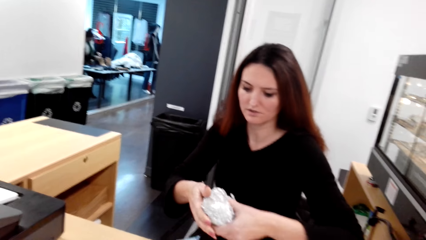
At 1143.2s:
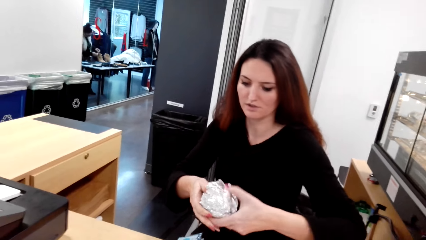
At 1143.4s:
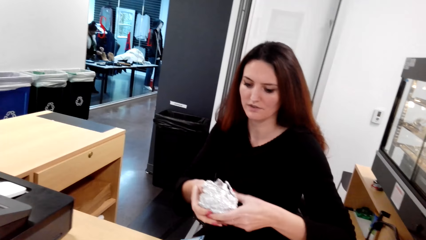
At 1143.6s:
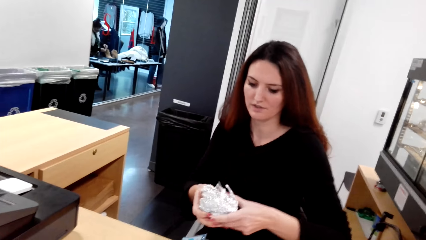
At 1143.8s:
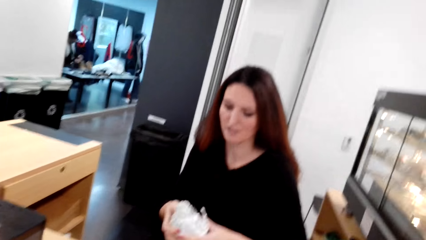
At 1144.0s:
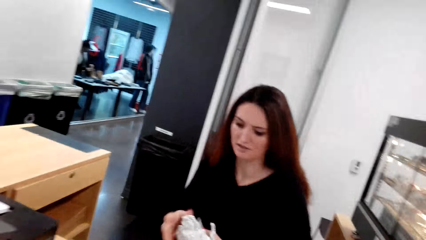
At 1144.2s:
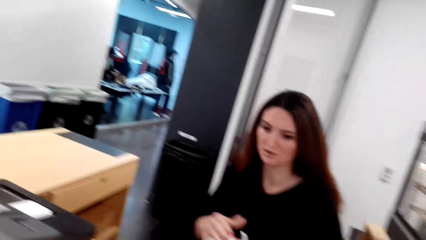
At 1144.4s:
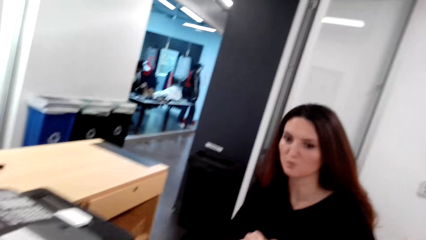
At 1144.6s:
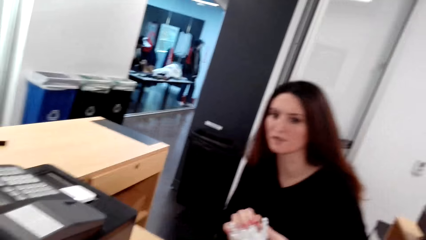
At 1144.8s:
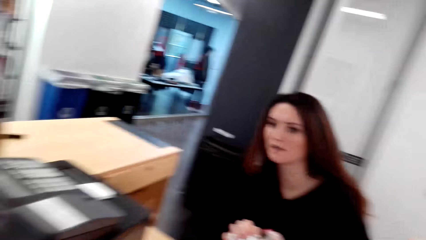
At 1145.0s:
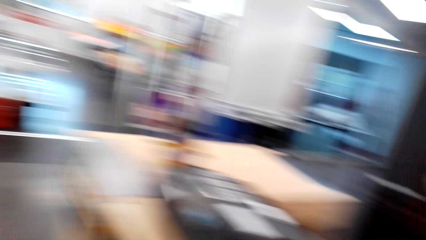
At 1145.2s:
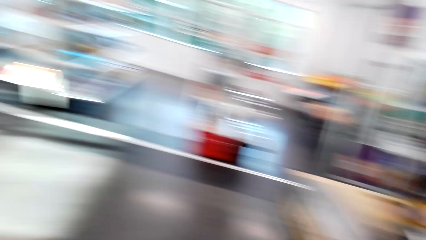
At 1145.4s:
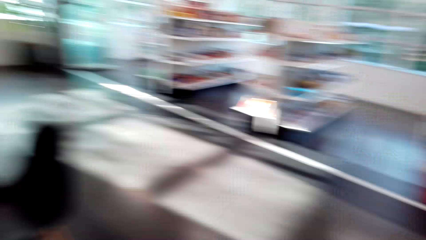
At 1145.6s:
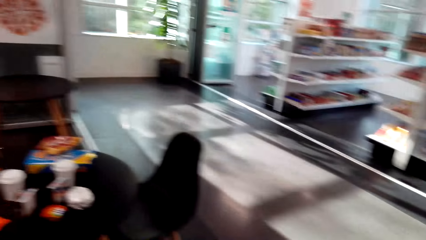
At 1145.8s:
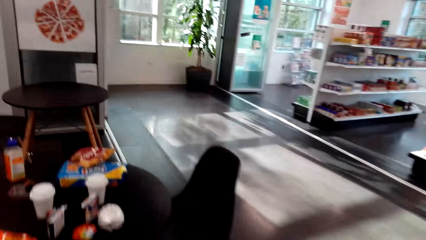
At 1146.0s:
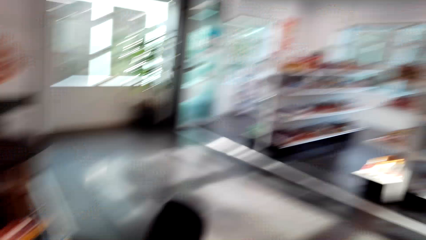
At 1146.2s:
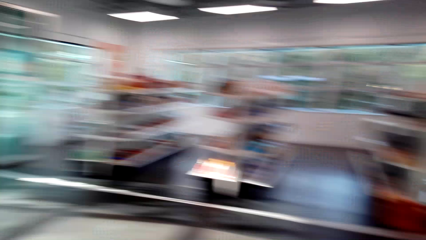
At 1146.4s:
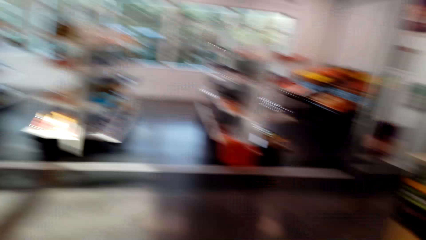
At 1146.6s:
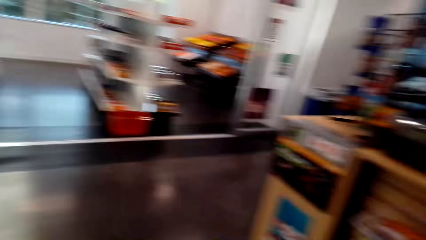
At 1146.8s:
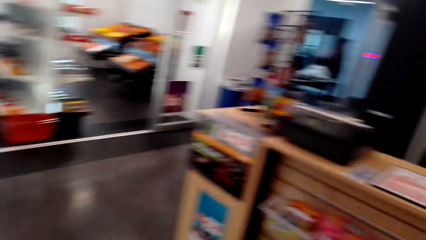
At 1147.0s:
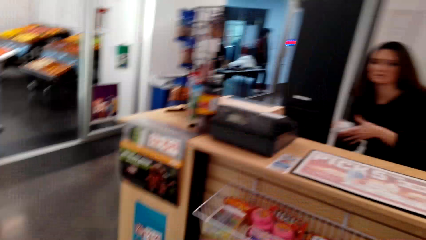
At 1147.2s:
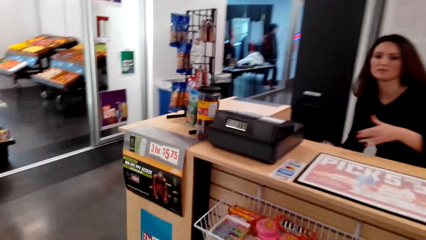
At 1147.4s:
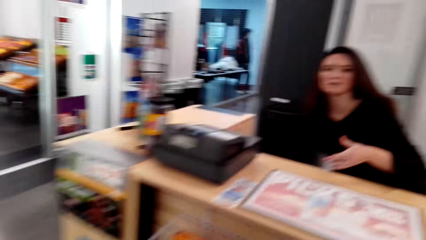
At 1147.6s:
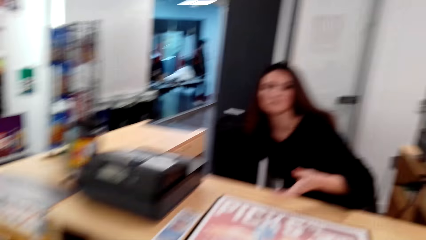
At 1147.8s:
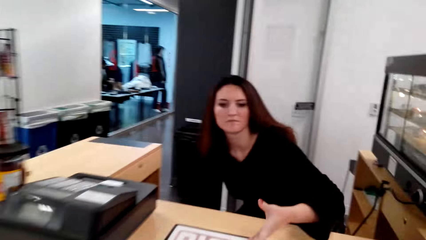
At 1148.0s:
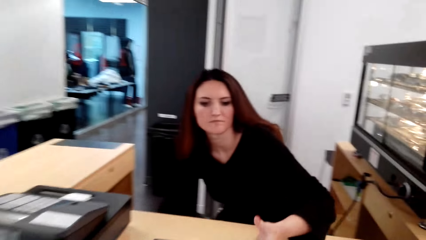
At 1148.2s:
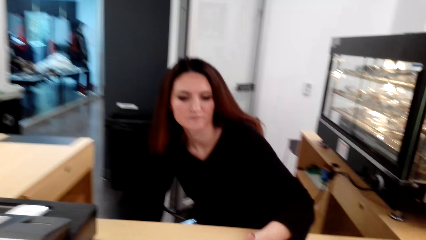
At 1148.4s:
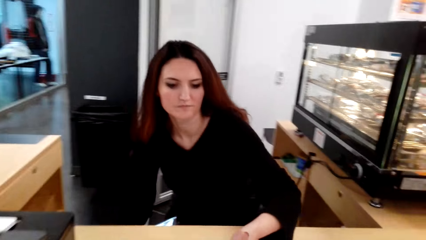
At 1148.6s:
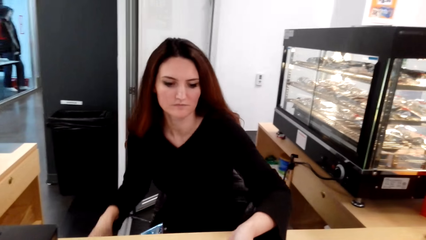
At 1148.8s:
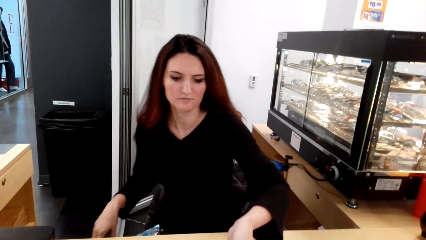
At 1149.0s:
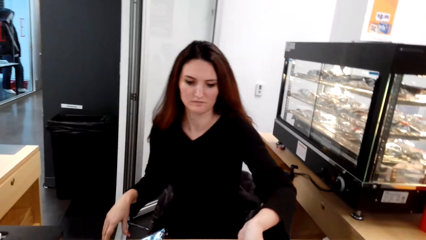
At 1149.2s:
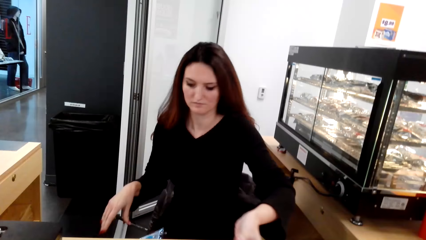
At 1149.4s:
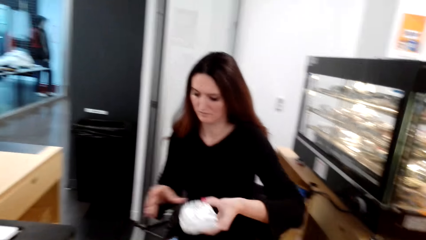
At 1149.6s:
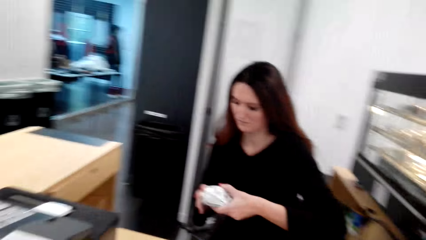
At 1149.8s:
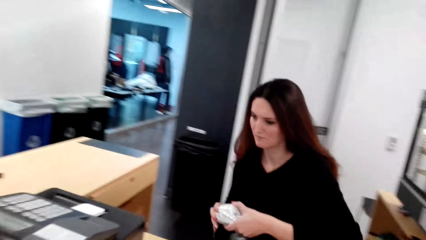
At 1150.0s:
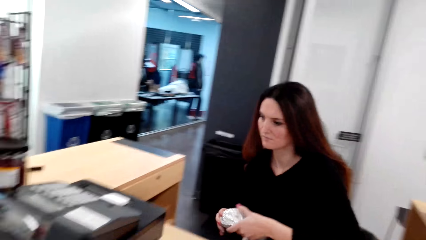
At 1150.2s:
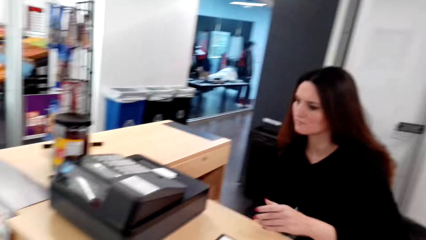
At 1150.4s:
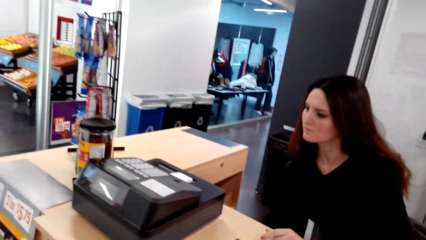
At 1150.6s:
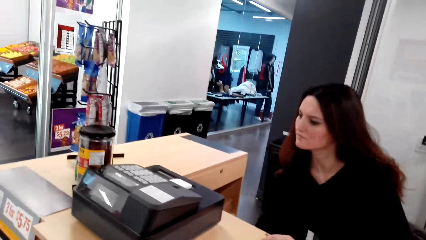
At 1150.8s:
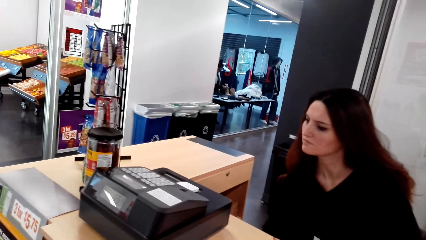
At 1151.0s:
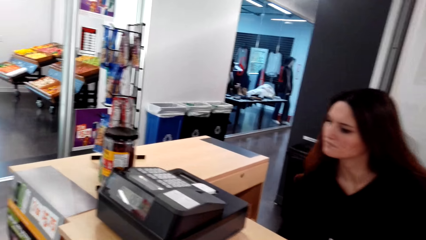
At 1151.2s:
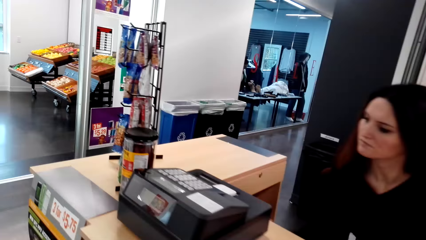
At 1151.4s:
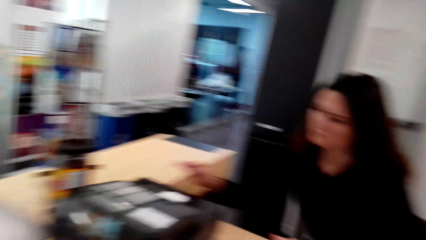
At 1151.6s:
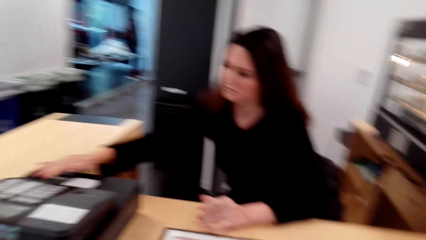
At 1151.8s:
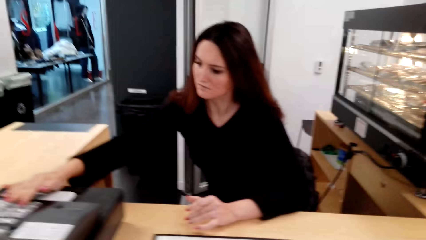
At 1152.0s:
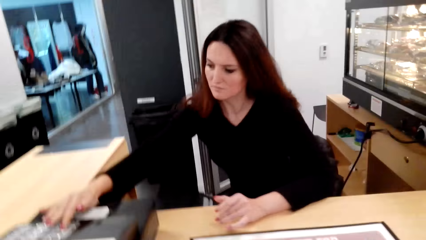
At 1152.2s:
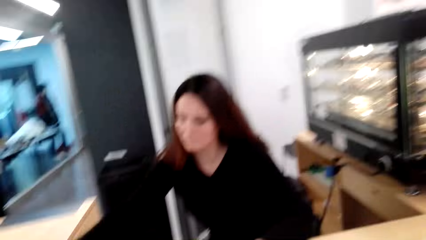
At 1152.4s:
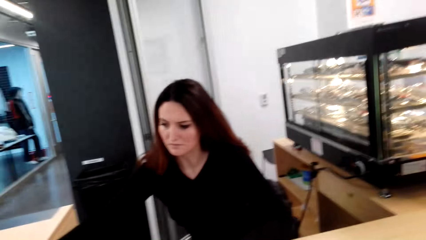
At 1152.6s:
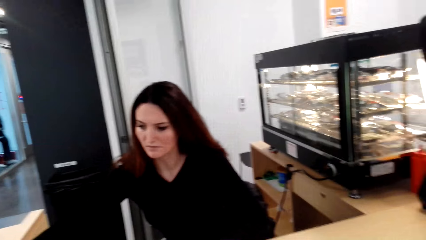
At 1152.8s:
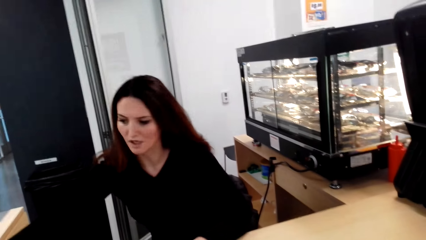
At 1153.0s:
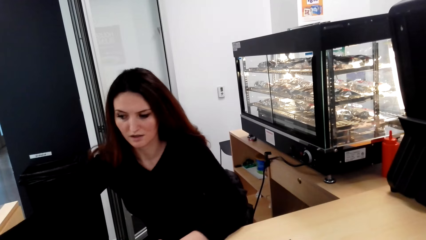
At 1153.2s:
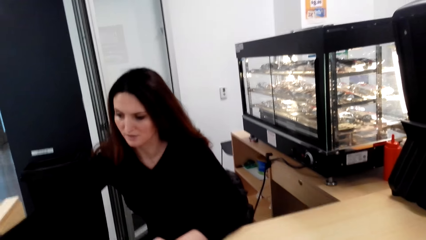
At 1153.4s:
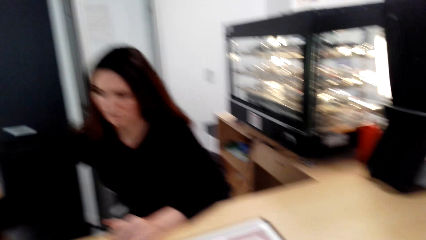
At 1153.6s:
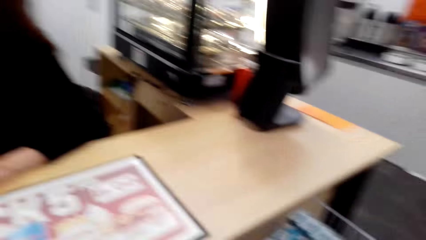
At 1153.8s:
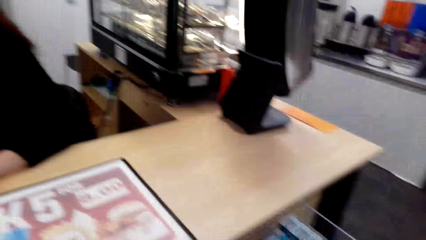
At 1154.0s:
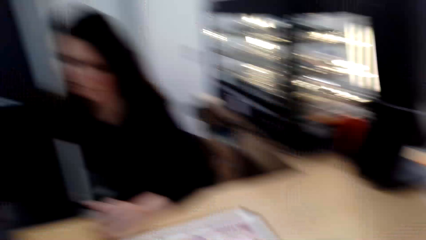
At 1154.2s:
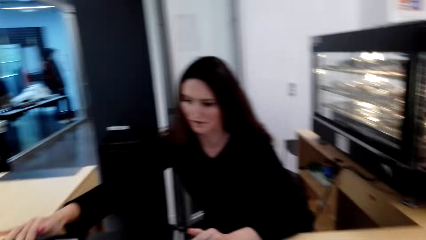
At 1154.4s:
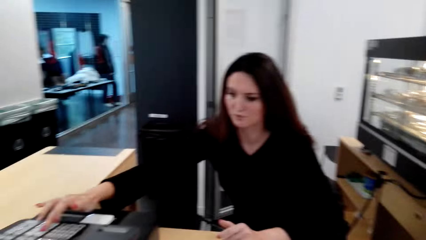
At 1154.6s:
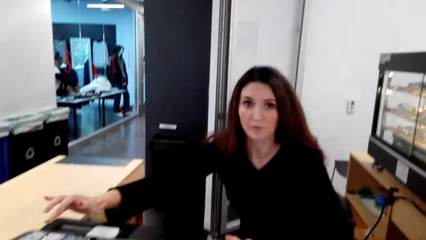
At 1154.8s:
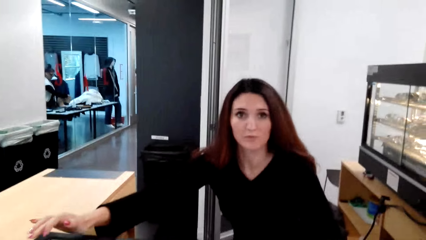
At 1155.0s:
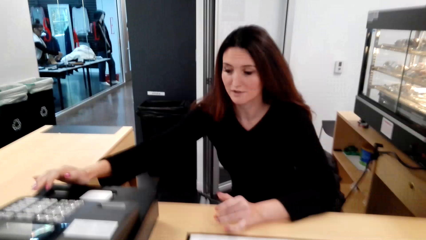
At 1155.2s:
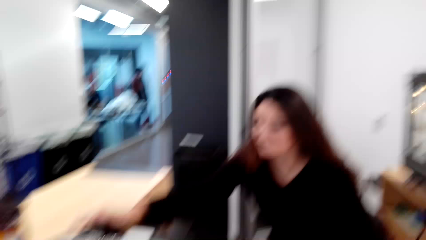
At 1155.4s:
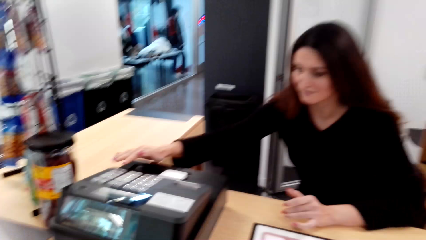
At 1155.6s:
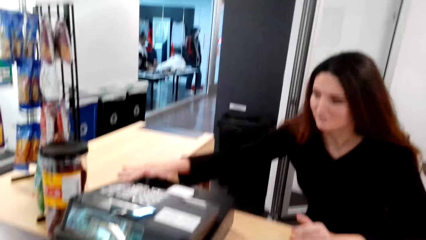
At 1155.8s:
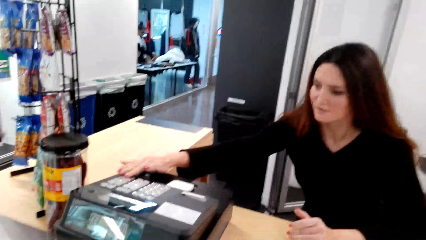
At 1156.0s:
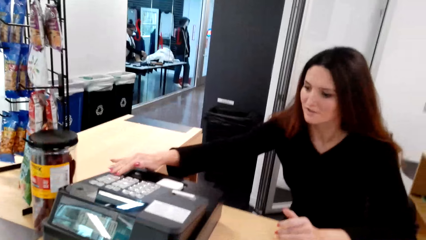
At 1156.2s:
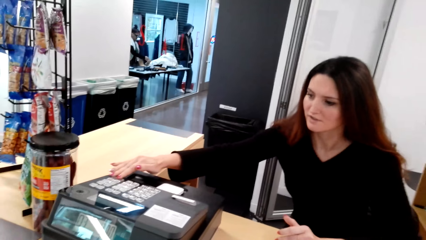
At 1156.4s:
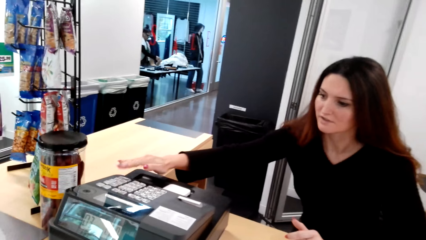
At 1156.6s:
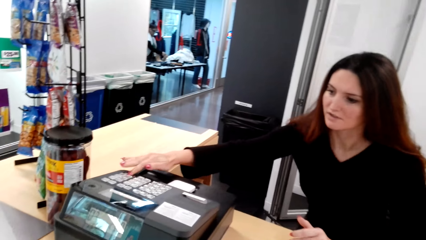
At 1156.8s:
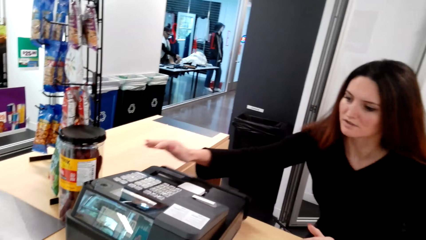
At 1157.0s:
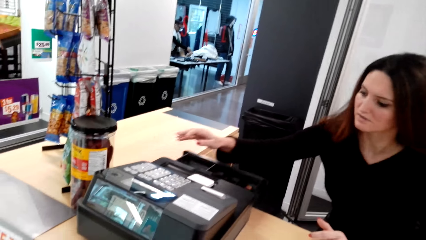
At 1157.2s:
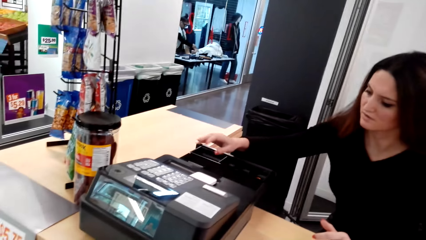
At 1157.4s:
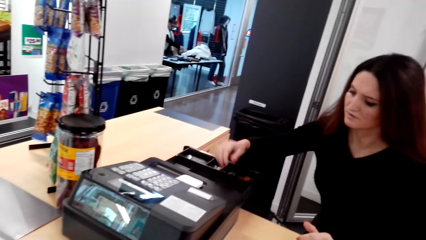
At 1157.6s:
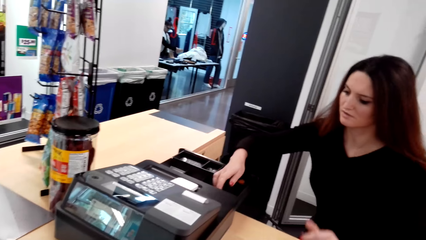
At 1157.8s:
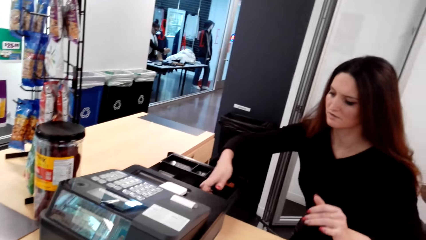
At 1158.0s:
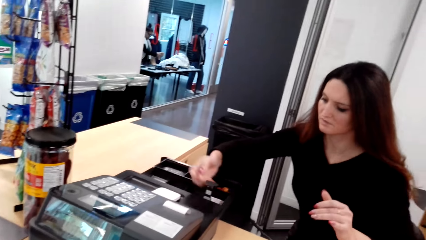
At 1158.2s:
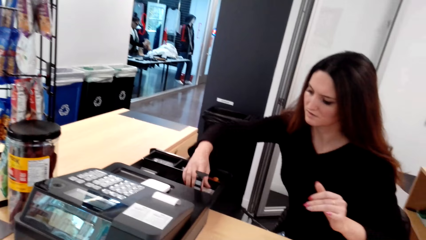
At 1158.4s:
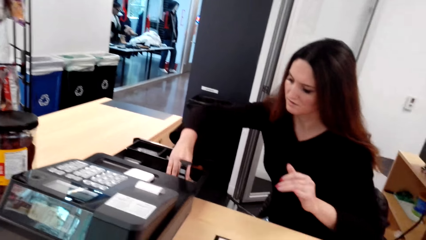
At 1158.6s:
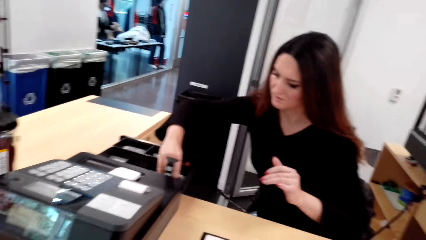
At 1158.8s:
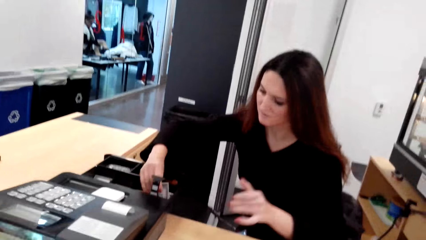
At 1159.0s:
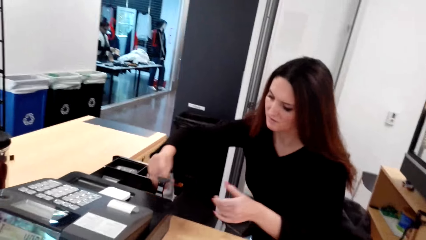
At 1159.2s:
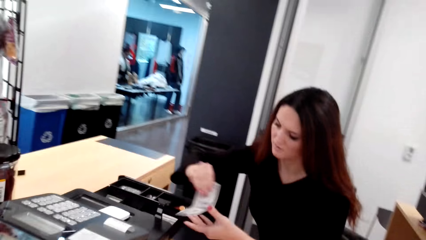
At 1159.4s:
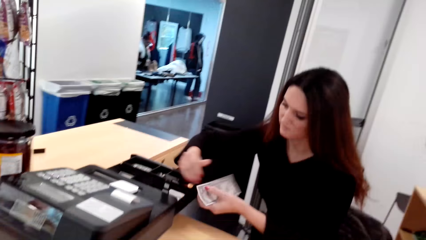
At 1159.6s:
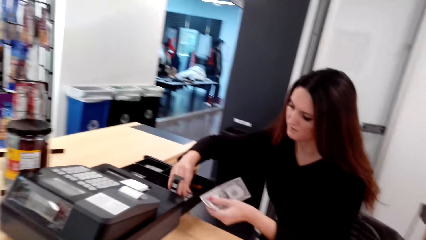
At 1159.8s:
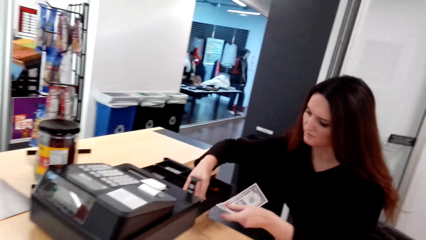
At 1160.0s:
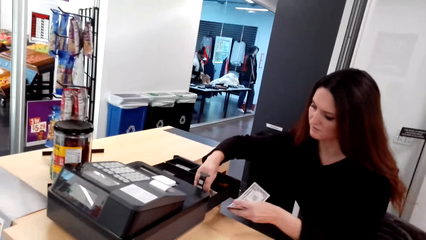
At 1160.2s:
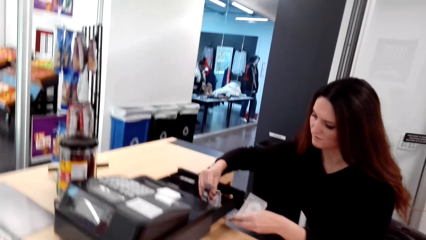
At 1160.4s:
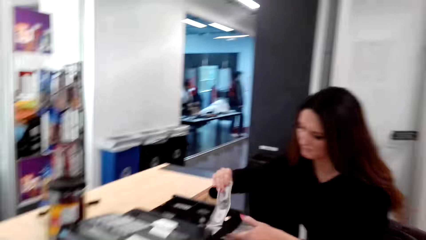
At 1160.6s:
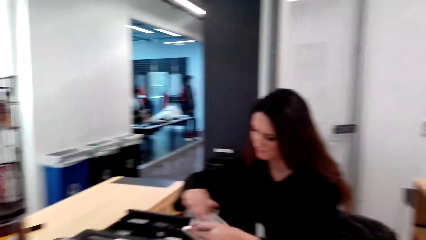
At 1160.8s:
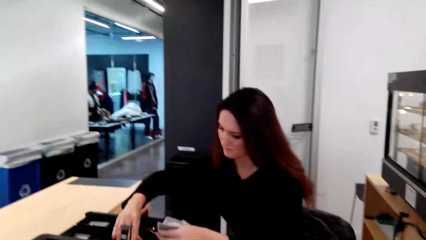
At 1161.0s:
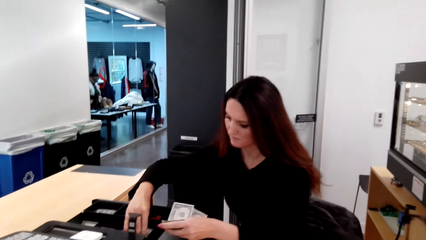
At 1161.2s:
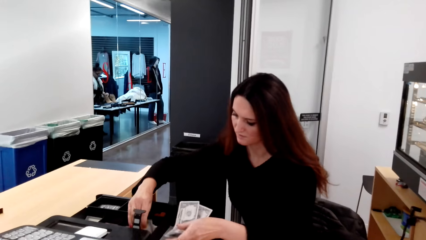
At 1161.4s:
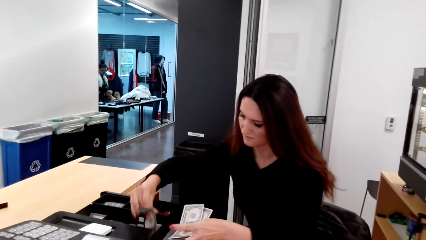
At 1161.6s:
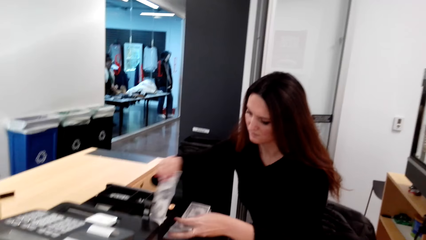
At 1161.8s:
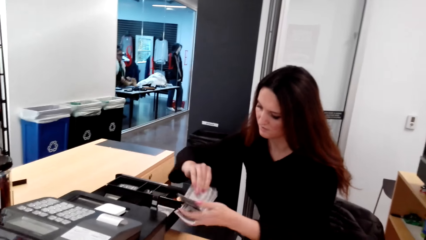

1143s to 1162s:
A woman folds the foil. The camera wearer looks around the shop. They pick food. The woman takes the food and places the food on something. The woman uses the cashier machine. The camera wearer converses with the woman. The woman opens the cash box and picks money from the cash box.
